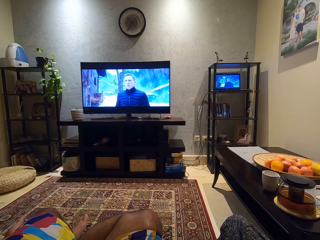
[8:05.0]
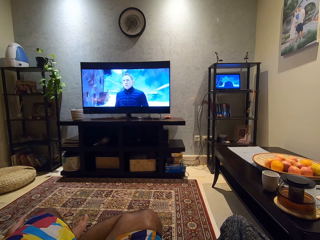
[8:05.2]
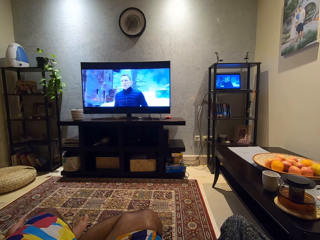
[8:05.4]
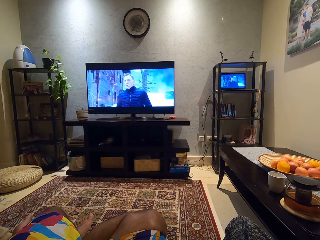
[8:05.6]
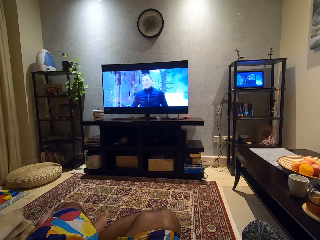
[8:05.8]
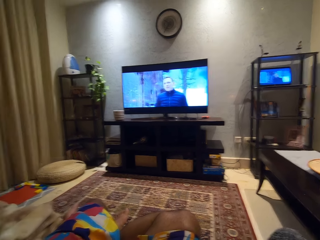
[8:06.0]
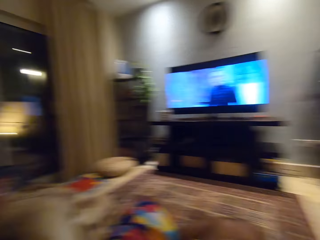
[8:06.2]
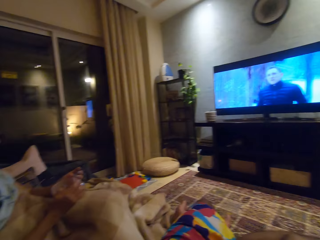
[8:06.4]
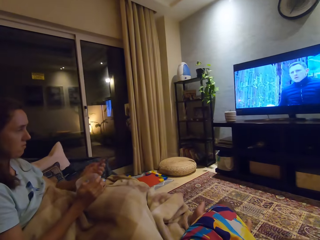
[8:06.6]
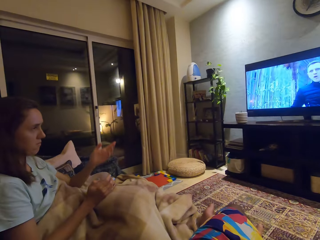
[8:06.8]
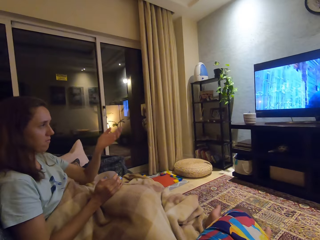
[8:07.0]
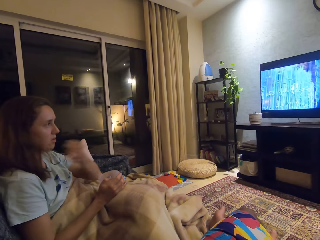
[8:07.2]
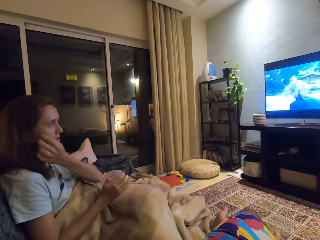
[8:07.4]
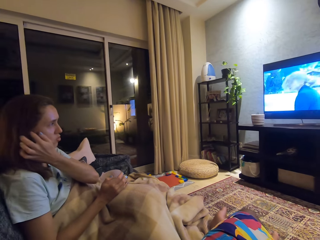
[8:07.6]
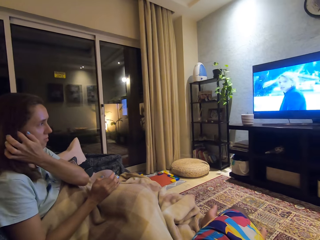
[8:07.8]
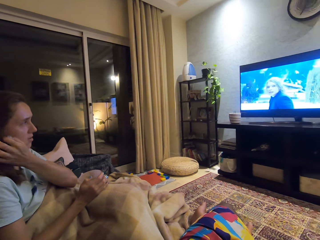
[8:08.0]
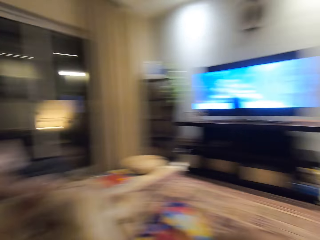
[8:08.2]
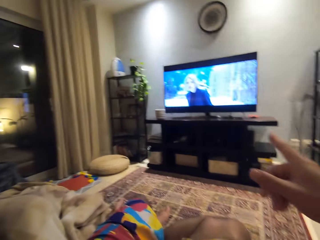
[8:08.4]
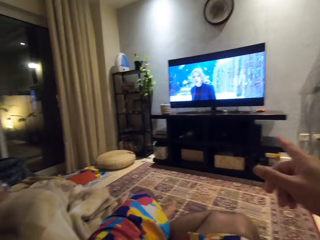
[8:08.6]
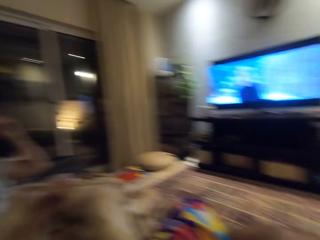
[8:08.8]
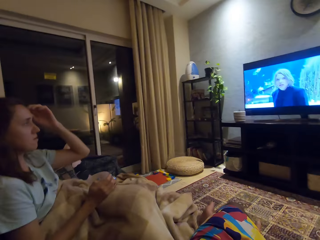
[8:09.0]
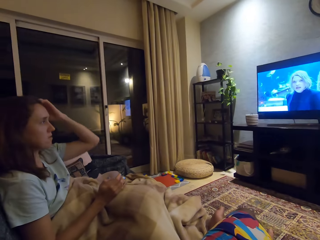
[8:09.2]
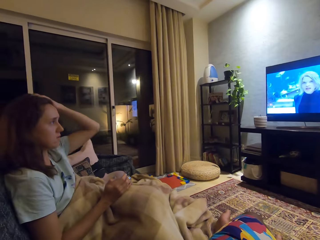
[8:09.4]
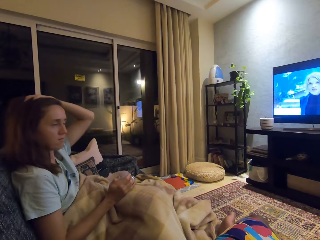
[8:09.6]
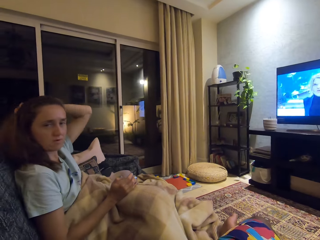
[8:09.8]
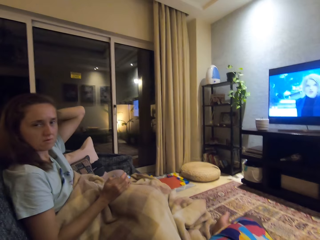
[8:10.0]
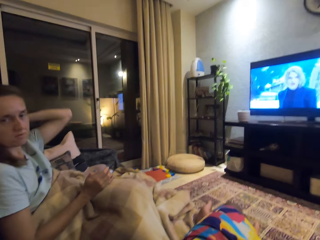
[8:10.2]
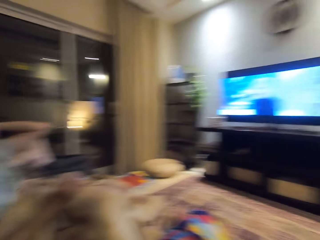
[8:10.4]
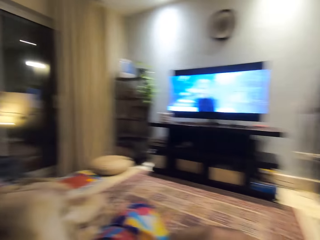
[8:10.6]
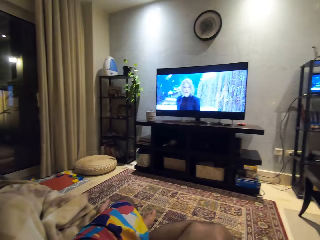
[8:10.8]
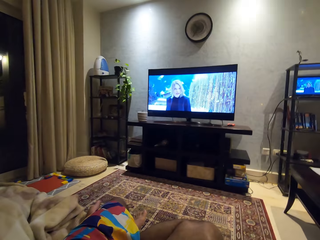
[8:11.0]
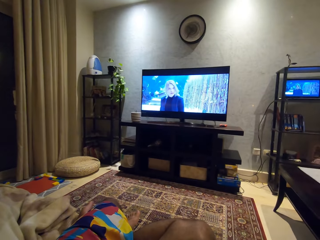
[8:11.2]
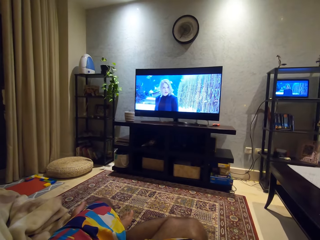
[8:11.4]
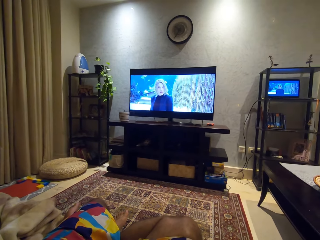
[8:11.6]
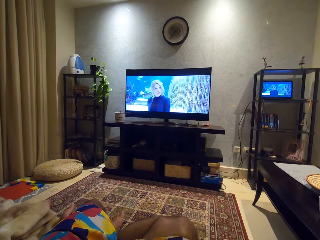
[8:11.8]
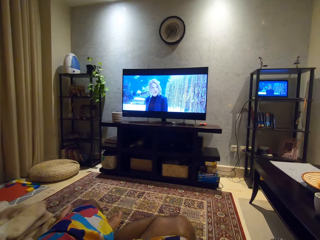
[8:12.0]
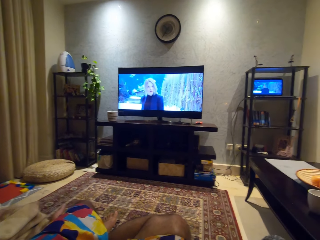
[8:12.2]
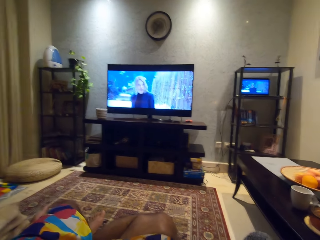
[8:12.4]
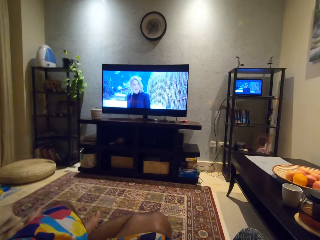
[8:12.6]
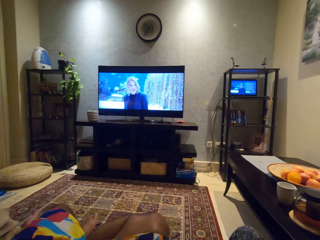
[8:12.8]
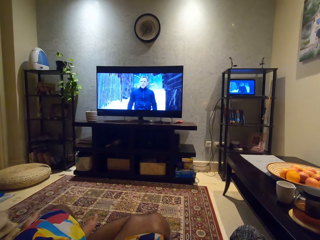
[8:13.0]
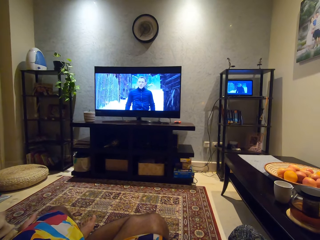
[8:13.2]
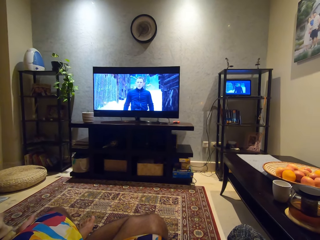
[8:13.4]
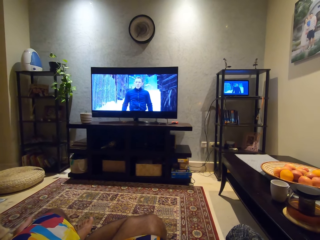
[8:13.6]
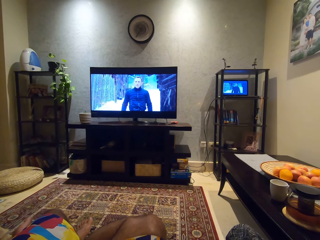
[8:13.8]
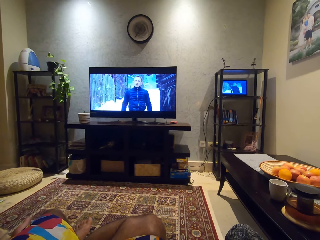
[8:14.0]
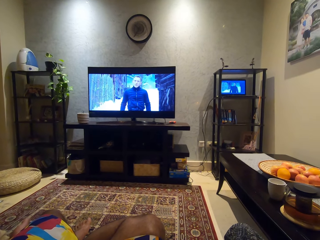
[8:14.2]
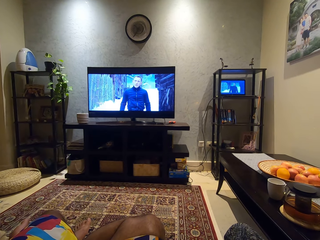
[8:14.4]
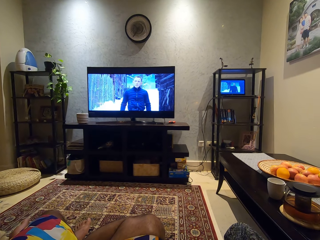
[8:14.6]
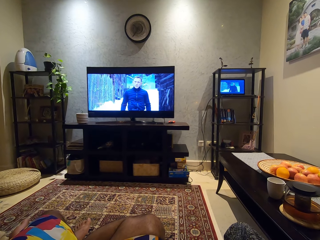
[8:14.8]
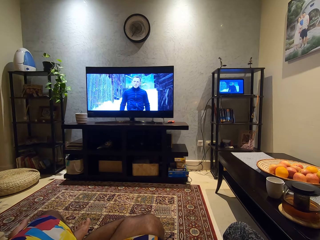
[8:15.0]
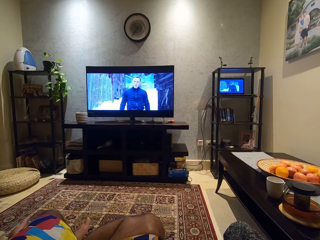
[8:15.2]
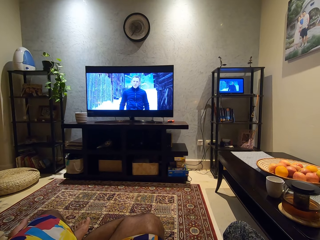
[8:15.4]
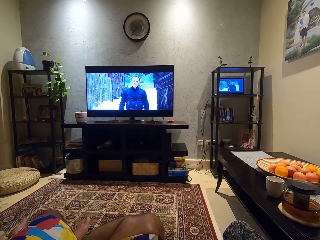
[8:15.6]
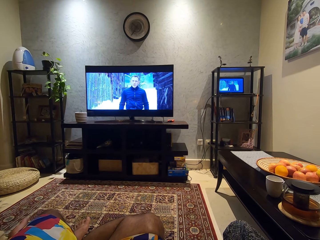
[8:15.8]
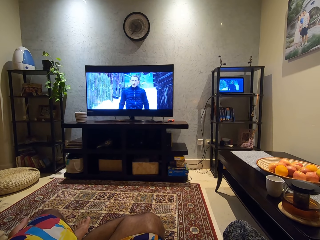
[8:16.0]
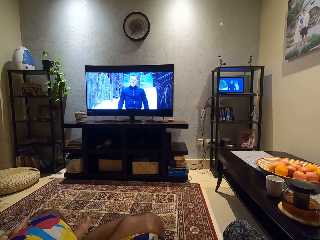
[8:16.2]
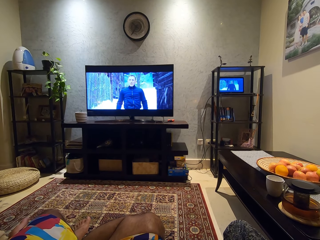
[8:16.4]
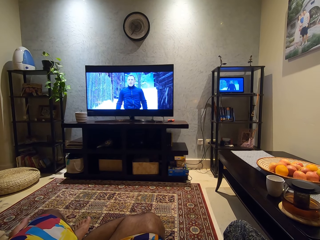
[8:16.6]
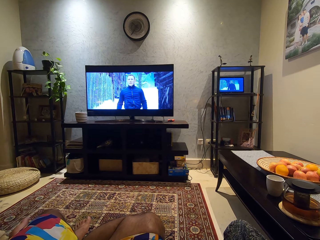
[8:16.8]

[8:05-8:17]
The camera wearer looks at a woman. The woman talks to the camera wearer. The camera wearer watches the television.

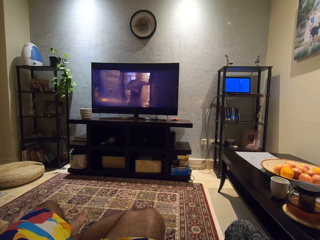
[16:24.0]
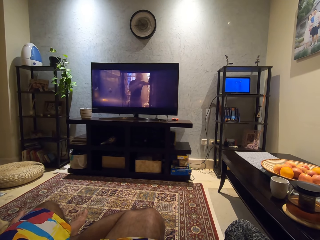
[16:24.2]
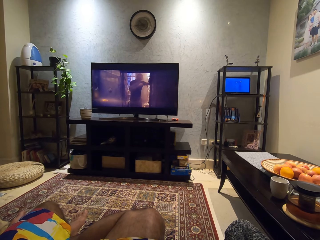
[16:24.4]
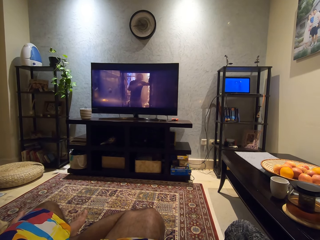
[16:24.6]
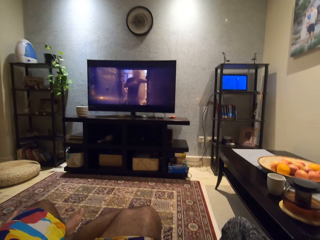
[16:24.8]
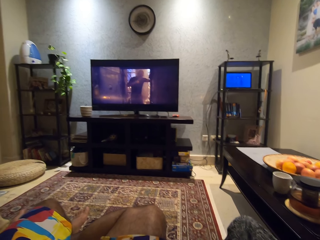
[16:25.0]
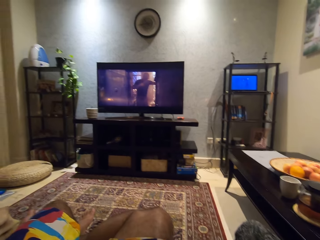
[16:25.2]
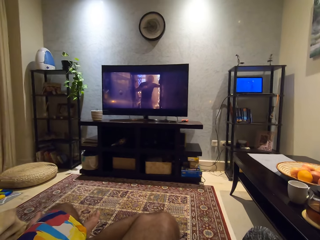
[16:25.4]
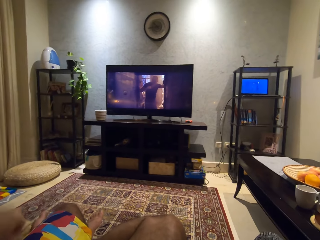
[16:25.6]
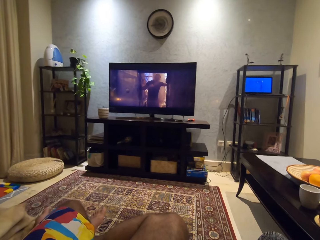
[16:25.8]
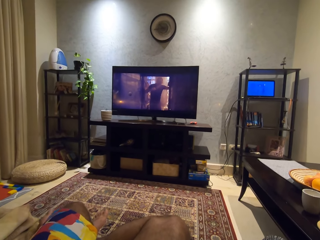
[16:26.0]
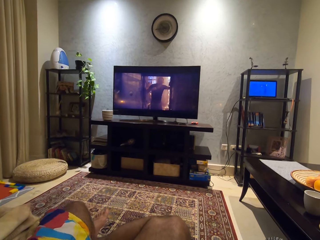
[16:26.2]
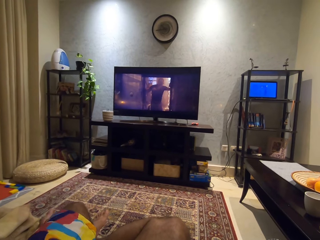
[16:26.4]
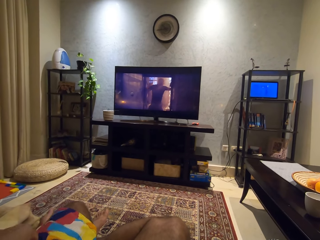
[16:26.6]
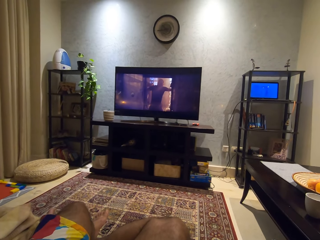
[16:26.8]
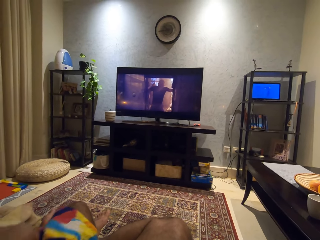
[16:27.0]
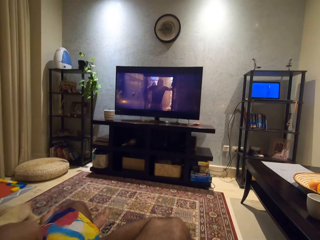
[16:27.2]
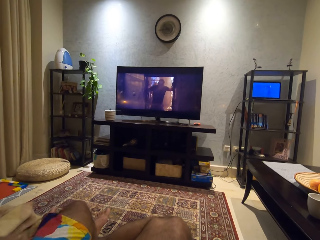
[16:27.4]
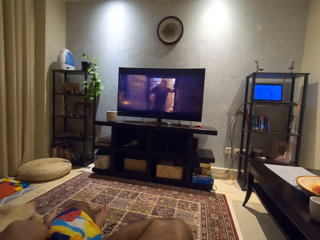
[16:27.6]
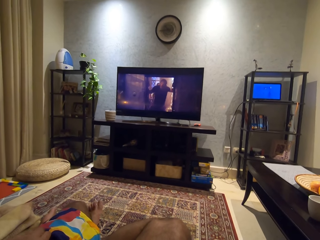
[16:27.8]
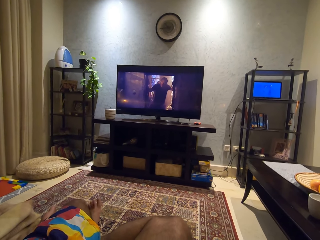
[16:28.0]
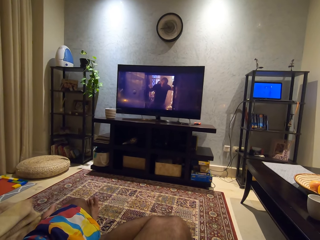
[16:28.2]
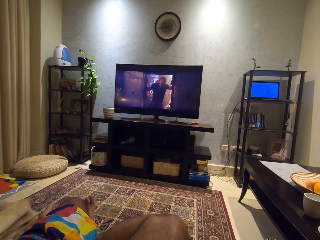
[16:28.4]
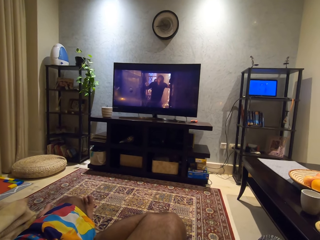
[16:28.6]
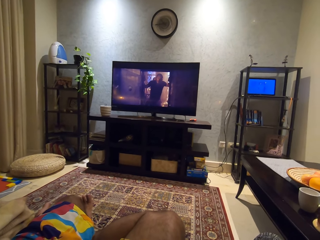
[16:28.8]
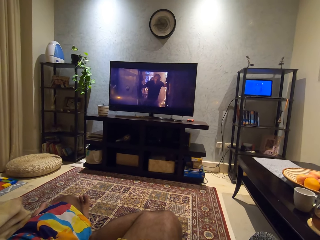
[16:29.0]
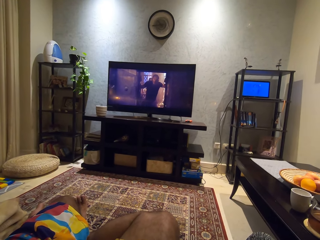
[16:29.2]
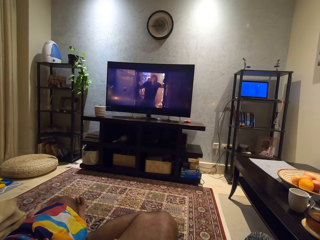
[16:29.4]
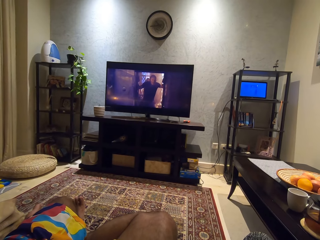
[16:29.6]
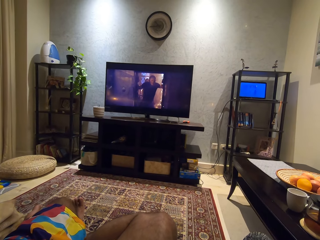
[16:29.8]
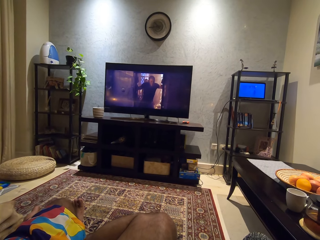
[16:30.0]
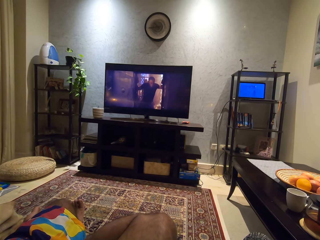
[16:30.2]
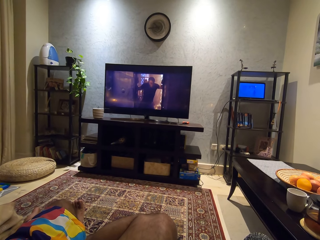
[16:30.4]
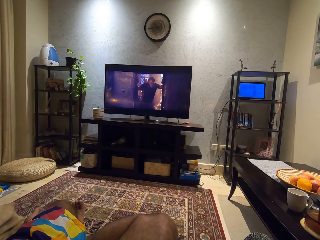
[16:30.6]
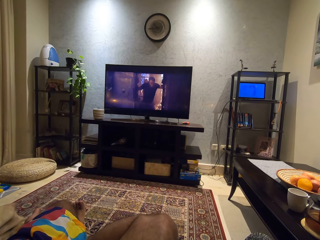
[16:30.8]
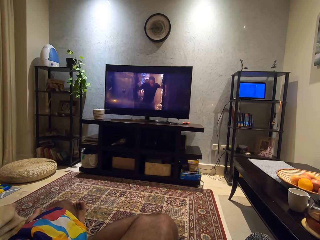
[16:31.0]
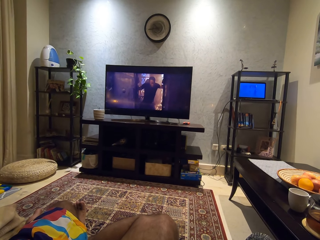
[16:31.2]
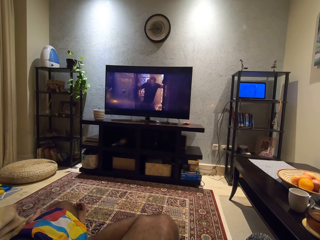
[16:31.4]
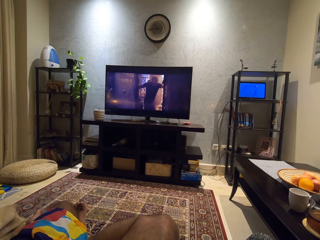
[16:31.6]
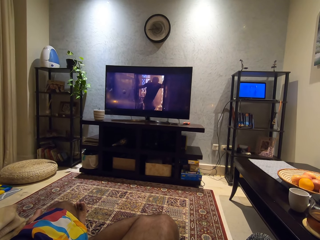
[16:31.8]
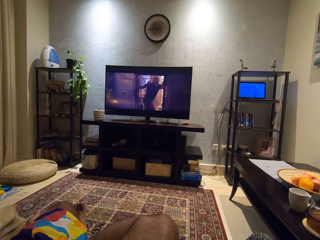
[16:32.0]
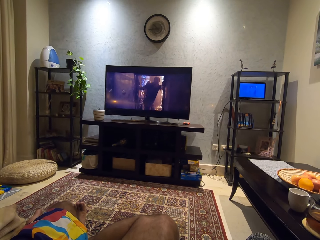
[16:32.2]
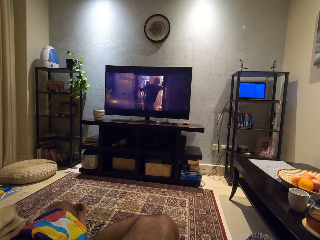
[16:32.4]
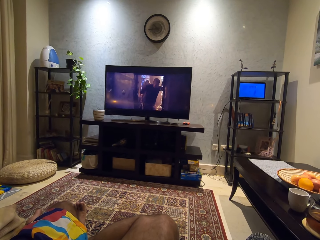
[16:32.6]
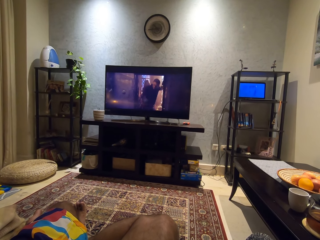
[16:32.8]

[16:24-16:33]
The camera wearer moves his hand. He scratches his body with his left hand. He stretches his foot.
